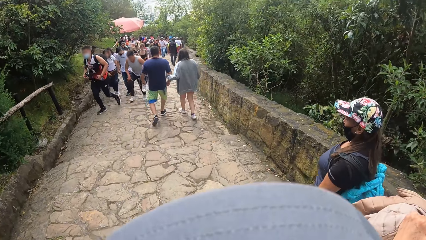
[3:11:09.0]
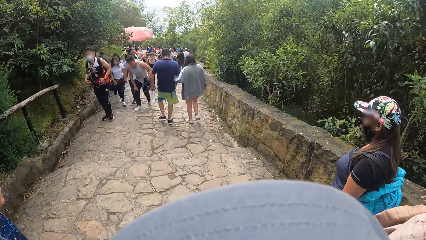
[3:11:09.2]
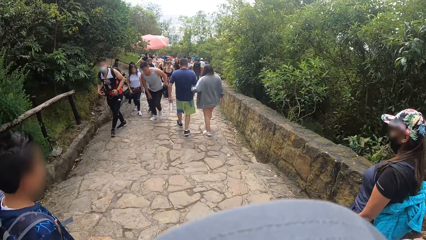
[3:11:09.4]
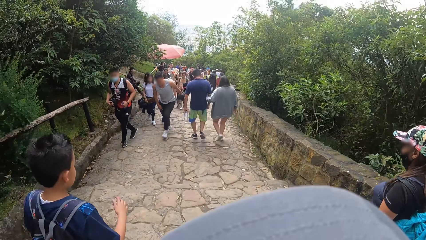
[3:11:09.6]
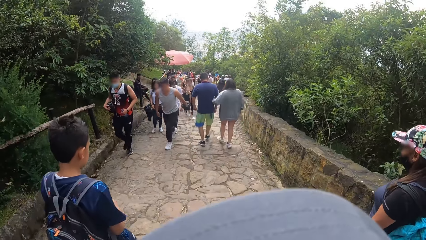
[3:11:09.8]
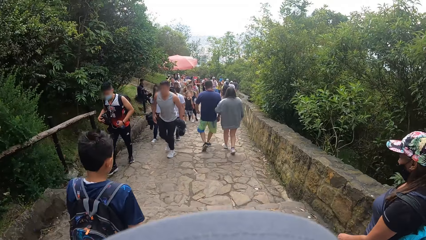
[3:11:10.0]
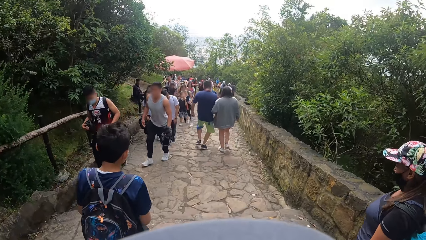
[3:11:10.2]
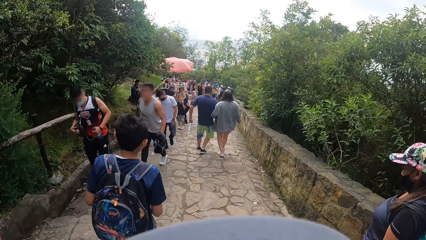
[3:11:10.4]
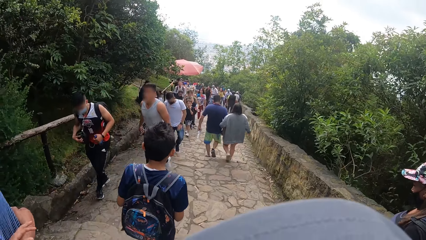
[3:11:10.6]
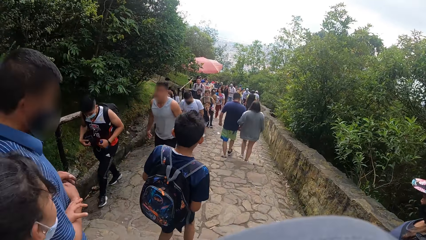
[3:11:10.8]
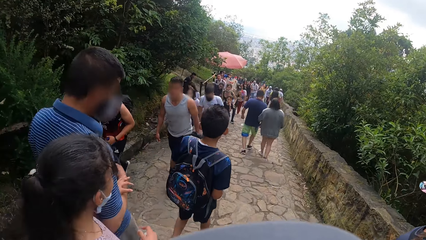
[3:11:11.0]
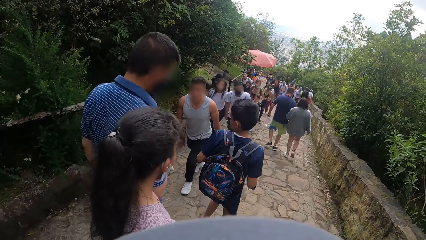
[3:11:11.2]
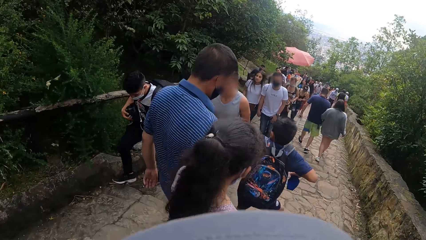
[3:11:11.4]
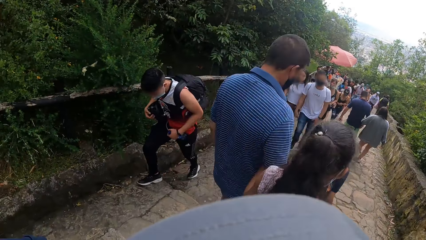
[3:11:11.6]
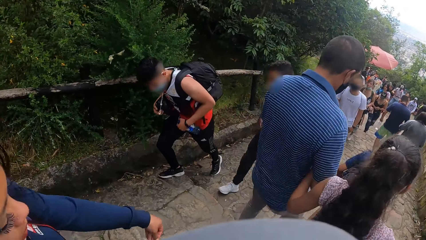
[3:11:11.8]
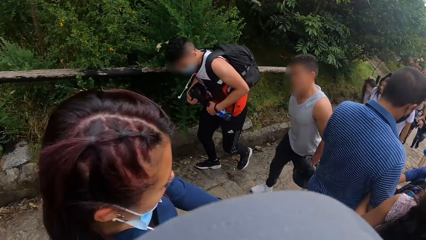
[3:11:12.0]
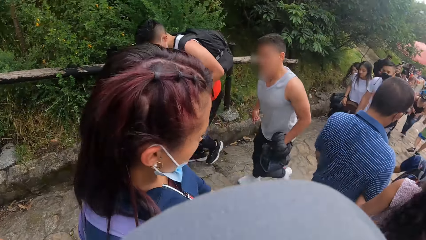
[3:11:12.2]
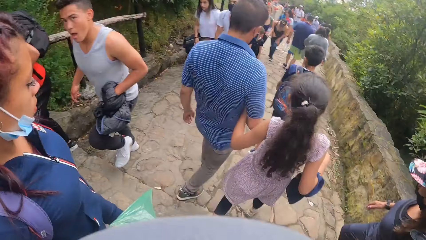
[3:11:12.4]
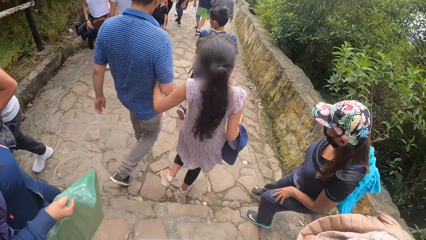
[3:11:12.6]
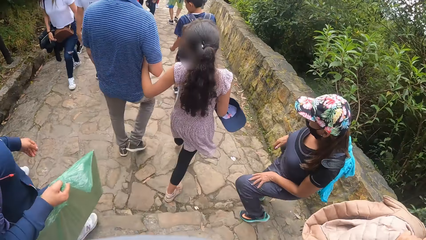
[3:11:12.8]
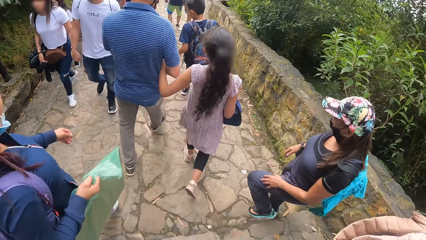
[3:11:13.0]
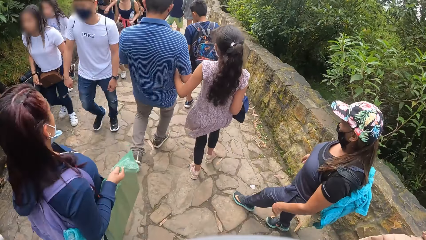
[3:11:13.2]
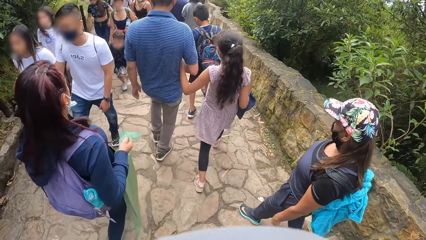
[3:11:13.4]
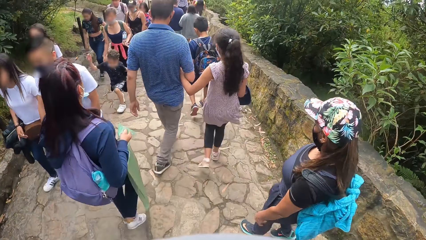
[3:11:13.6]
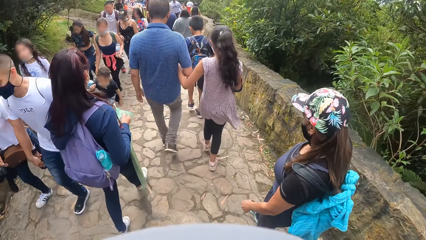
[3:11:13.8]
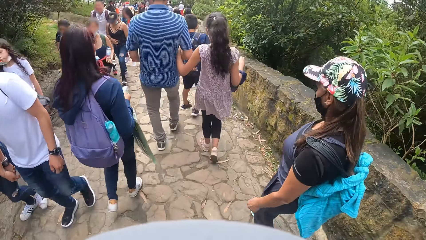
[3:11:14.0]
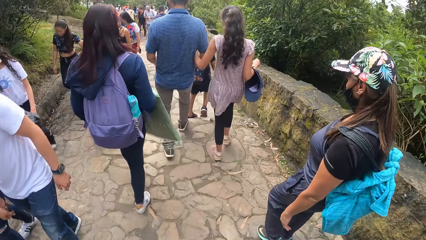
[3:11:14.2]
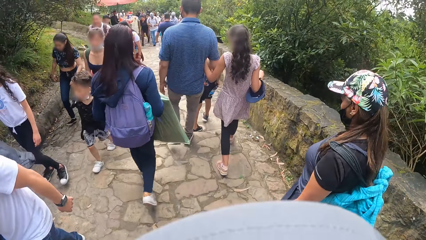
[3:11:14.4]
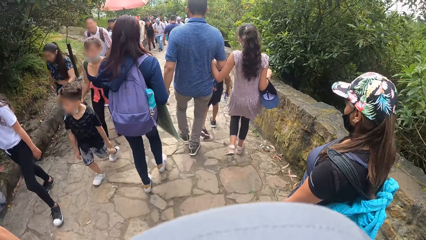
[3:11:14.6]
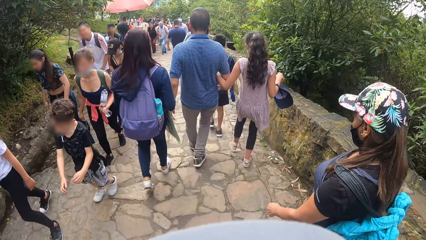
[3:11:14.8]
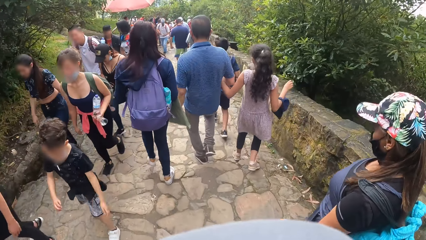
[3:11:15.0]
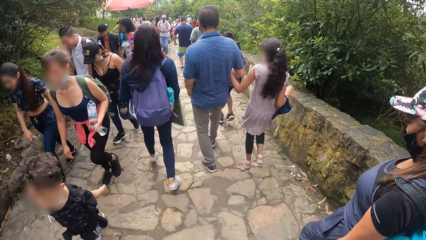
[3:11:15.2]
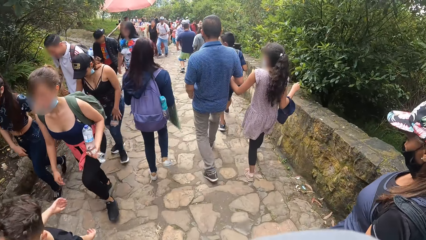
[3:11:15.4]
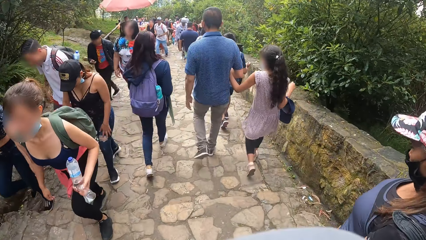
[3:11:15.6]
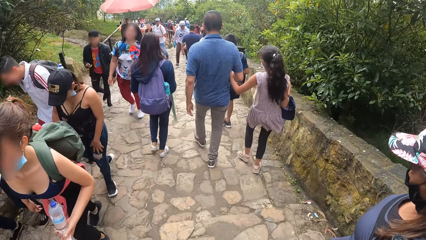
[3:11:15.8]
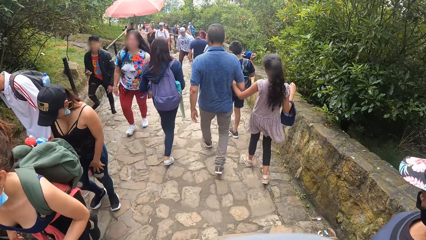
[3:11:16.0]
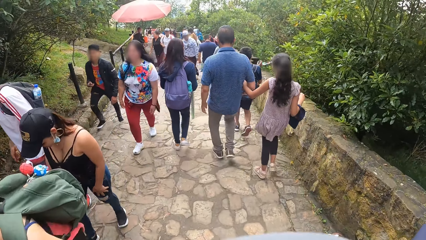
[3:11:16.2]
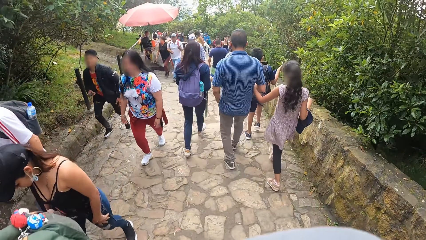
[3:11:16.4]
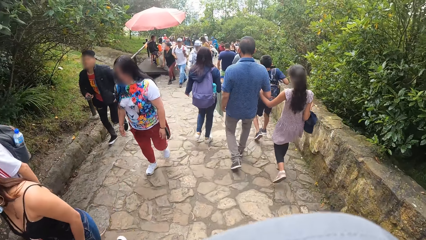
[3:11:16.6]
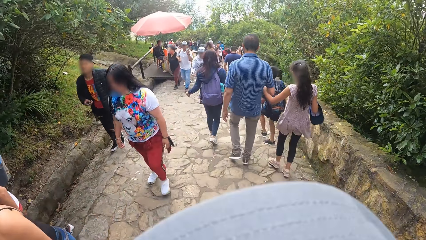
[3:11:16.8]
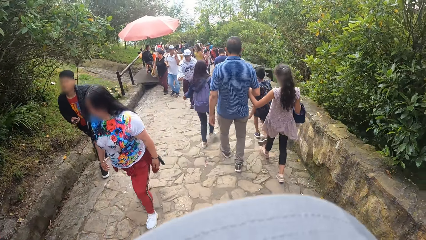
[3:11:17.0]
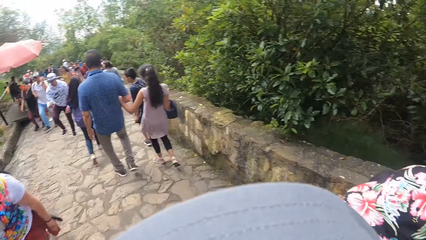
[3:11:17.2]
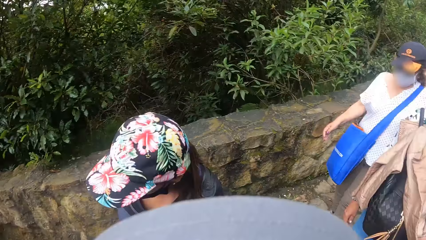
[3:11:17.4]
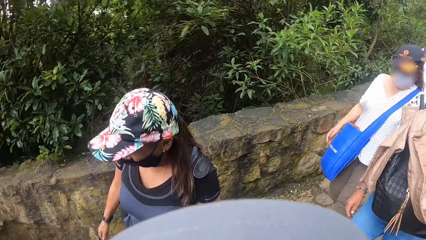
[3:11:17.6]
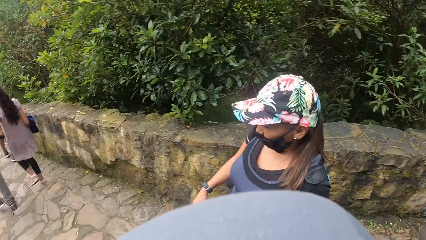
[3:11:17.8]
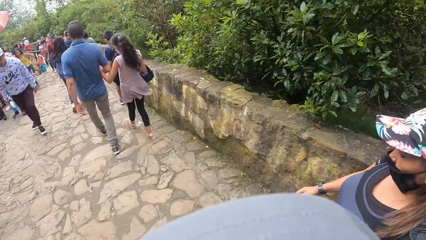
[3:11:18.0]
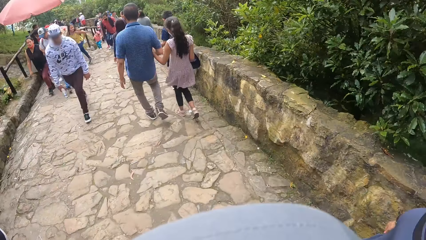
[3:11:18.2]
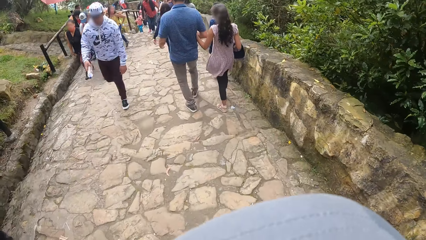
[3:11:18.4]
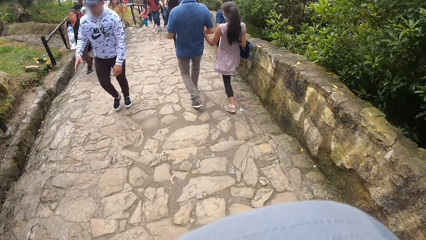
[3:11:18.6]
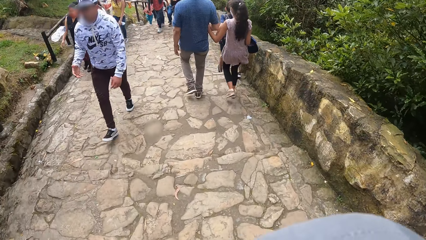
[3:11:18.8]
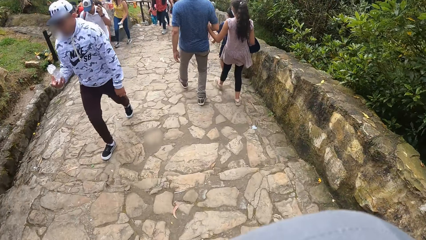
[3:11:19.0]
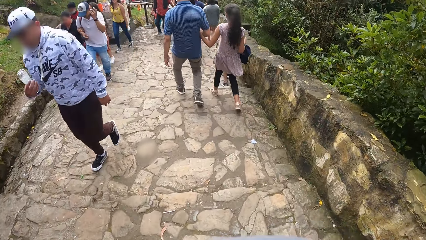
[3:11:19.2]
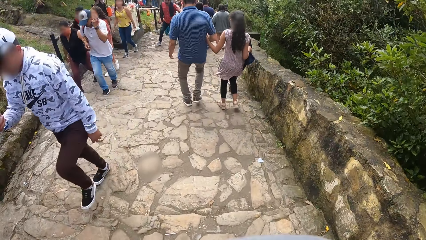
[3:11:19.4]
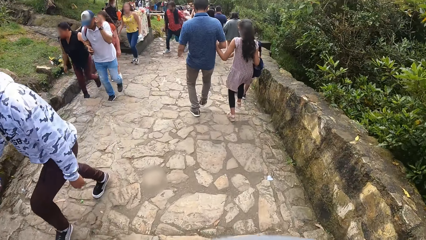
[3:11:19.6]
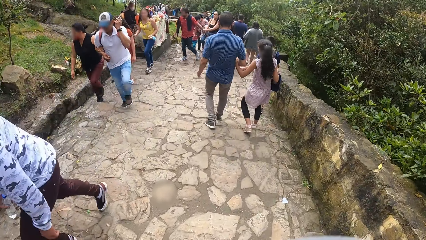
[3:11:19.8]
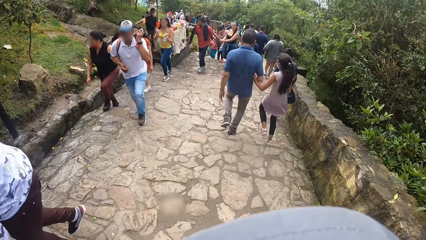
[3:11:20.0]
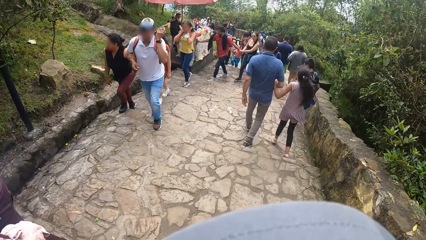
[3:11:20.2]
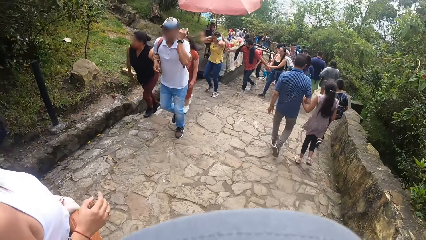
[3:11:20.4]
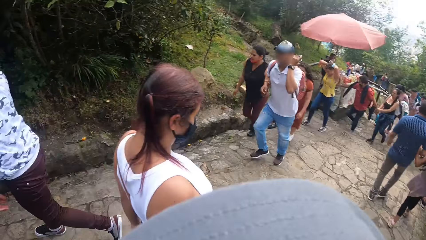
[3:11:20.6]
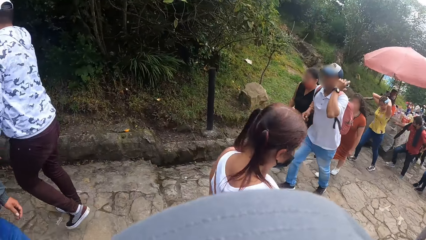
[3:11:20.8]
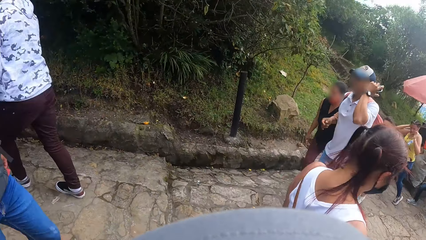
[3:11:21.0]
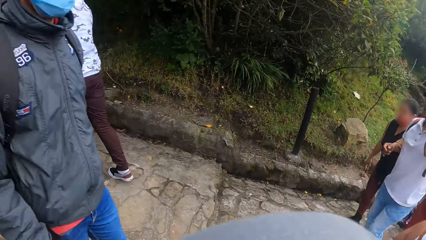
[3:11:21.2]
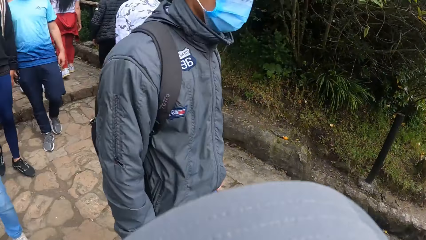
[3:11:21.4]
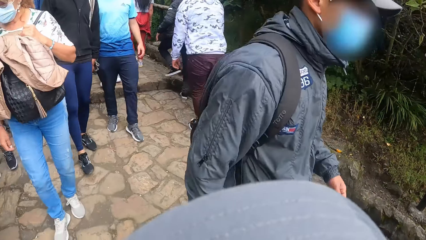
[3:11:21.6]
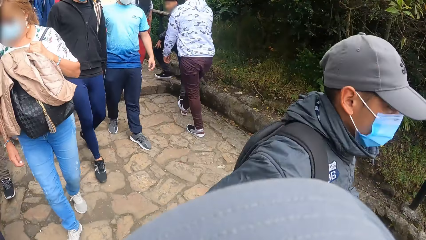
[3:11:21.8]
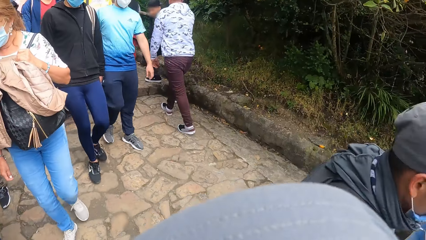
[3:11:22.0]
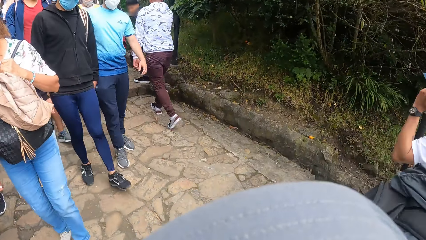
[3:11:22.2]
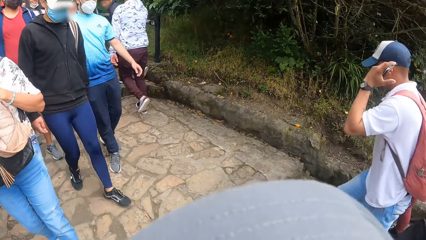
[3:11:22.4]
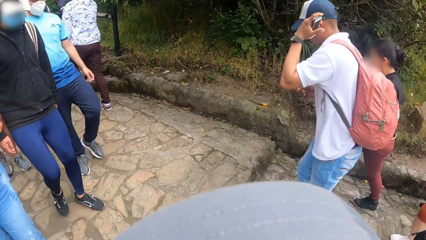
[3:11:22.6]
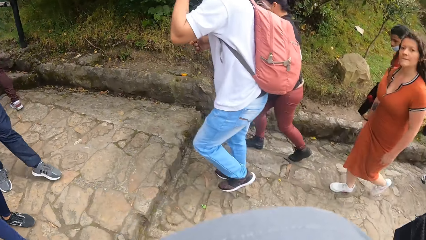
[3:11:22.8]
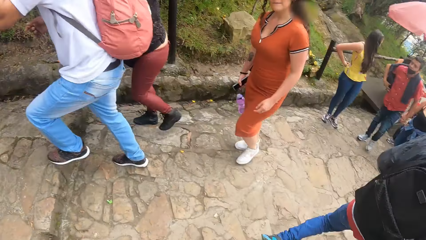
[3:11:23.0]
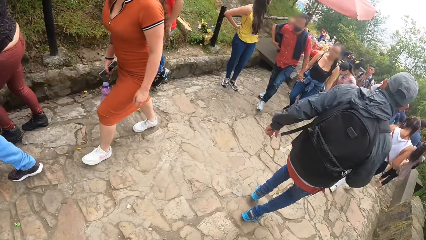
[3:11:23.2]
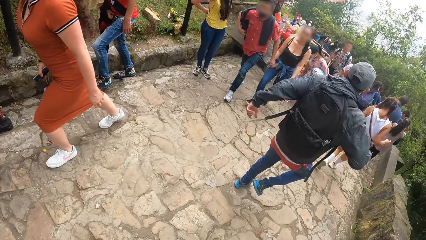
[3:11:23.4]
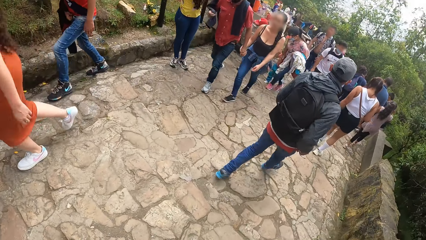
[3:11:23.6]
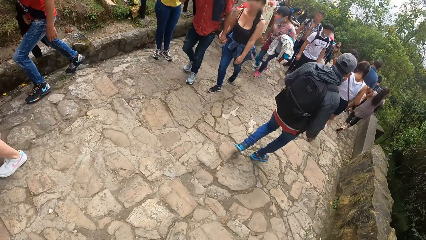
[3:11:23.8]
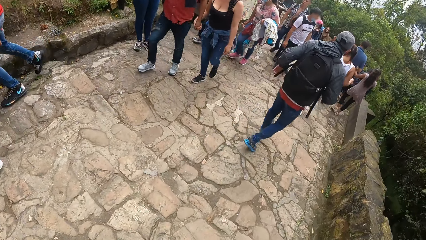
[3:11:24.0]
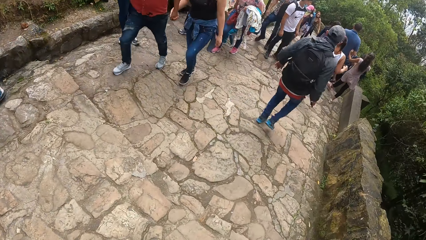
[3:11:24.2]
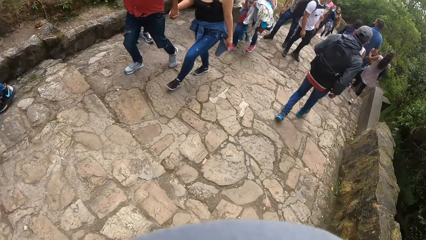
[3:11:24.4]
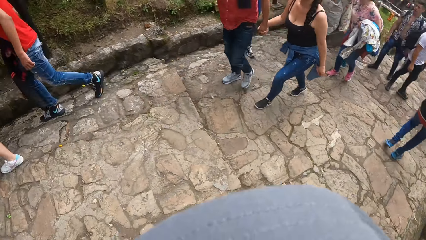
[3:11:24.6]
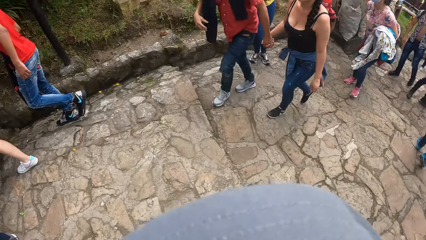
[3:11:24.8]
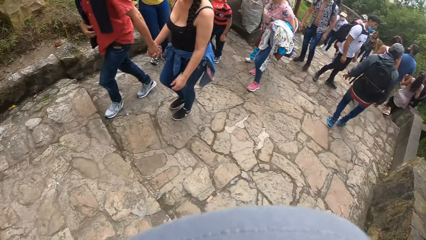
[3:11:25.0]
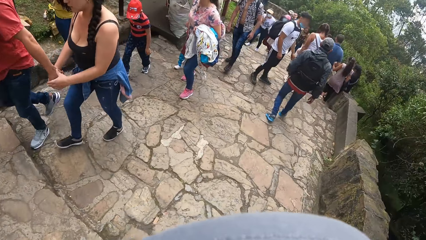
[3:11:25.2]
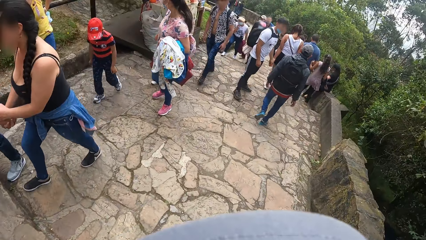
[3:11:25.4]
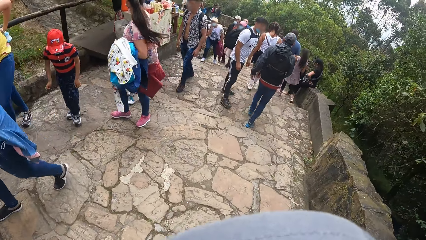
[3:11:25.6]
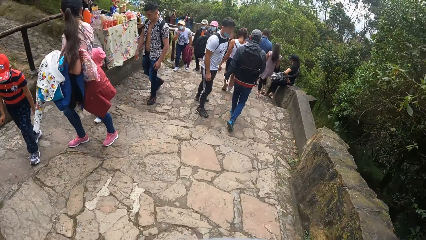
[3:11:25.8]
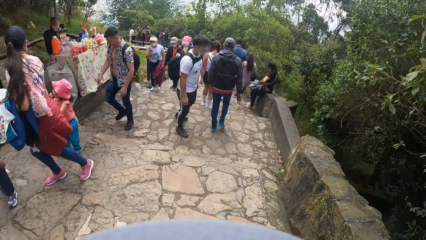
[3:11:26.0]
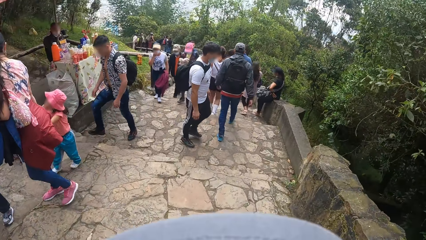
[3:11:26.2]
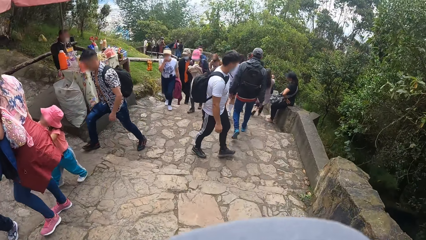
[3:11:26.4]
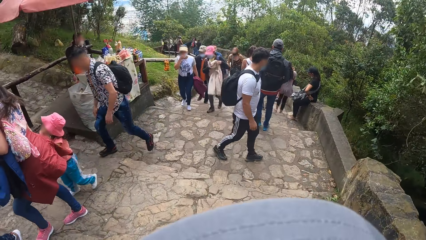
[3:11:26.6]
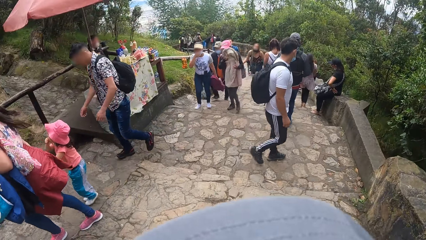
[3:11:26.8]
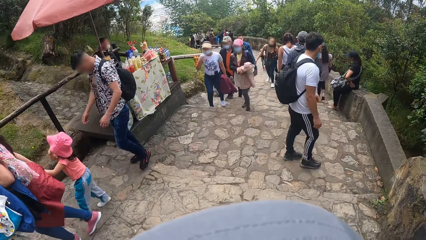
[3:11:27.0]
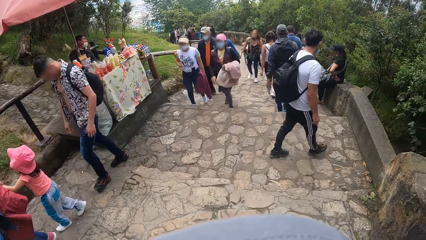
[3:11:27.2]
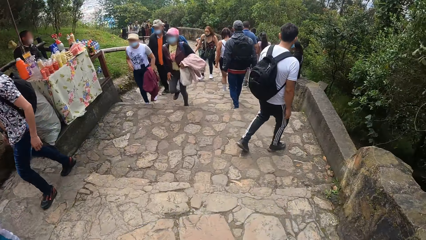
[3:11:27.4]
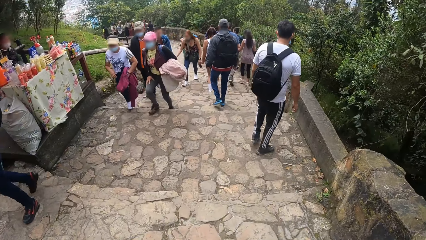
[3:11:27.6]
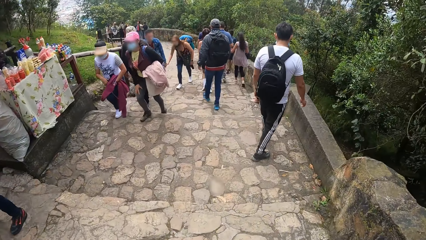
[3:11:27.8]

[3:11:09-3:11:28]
The camera wearer walks past a group of people on the pathway. She turns towards the group of people behind her.
